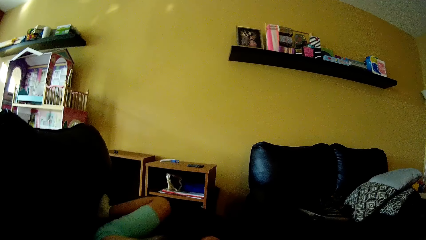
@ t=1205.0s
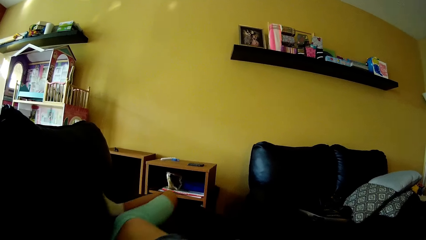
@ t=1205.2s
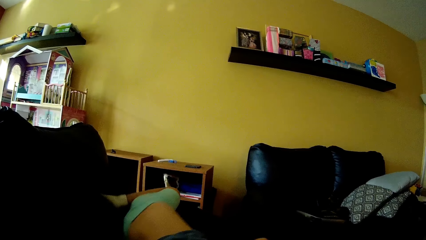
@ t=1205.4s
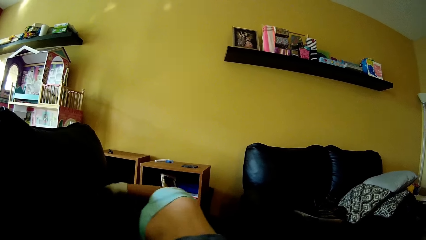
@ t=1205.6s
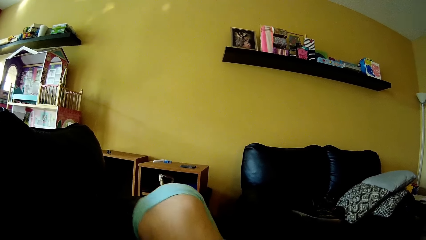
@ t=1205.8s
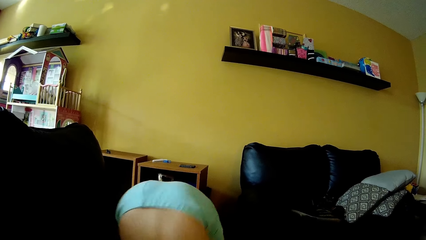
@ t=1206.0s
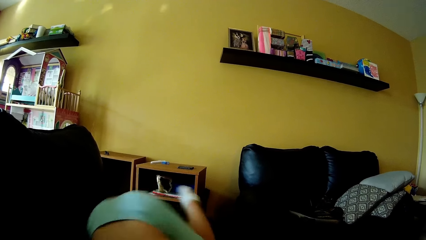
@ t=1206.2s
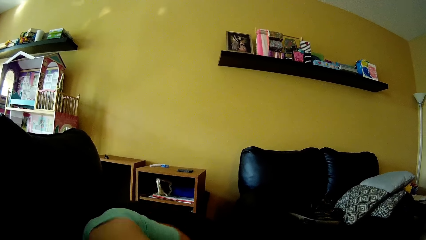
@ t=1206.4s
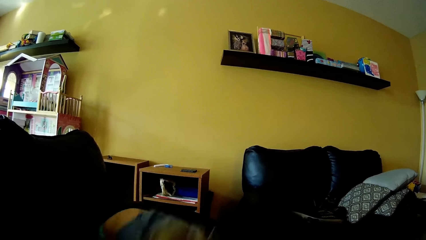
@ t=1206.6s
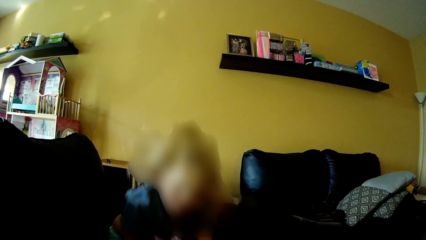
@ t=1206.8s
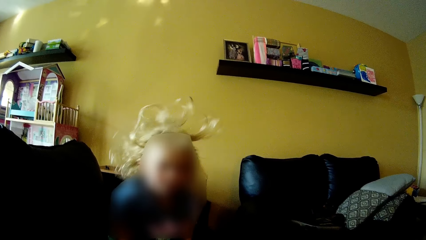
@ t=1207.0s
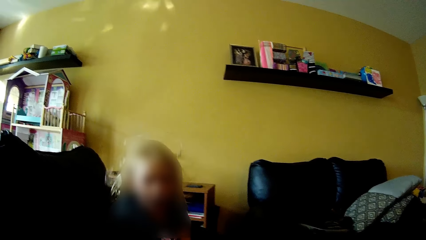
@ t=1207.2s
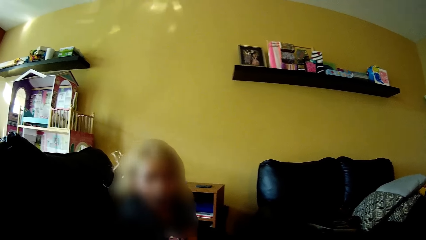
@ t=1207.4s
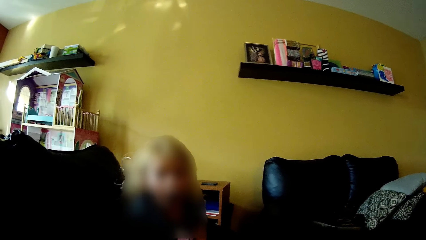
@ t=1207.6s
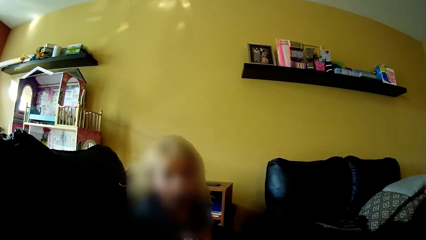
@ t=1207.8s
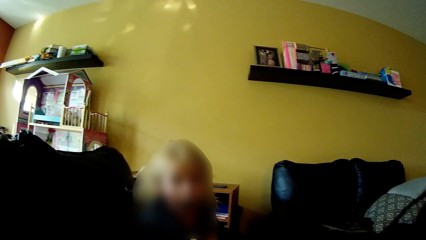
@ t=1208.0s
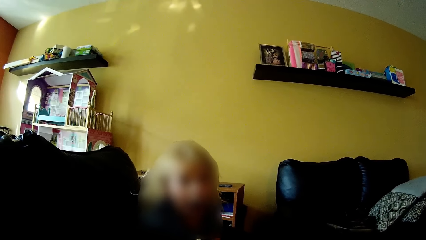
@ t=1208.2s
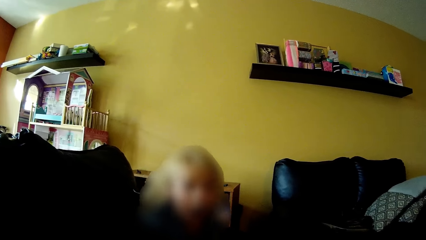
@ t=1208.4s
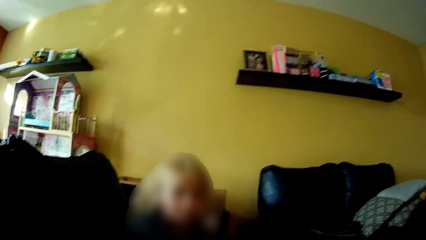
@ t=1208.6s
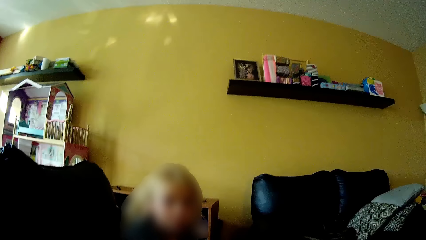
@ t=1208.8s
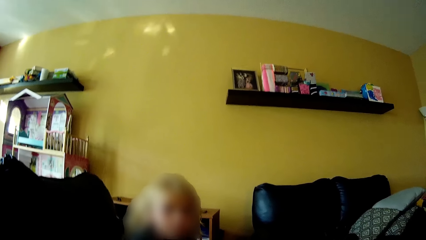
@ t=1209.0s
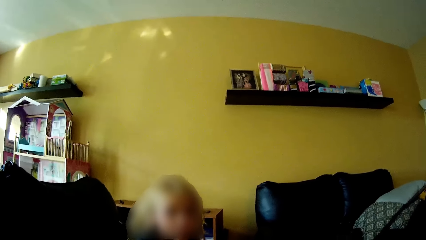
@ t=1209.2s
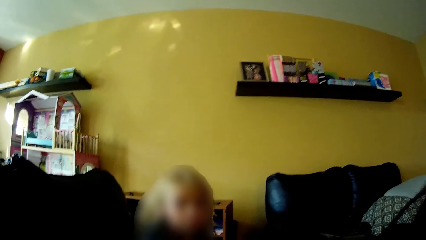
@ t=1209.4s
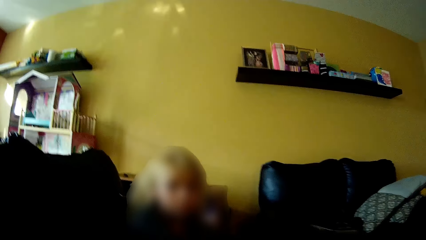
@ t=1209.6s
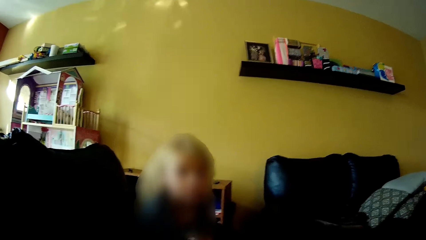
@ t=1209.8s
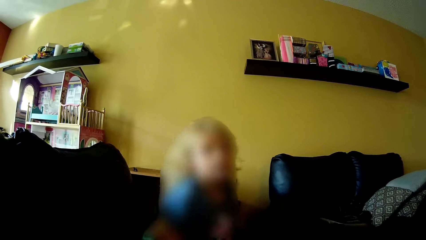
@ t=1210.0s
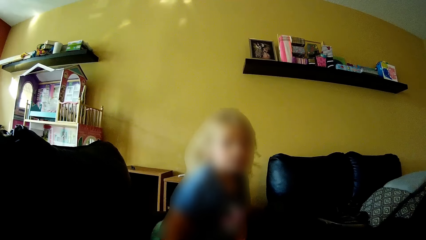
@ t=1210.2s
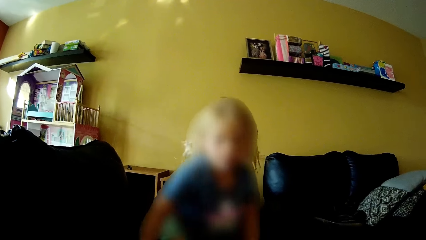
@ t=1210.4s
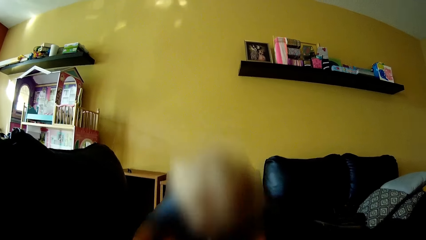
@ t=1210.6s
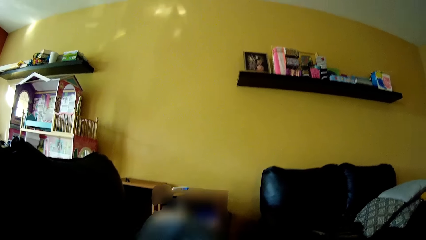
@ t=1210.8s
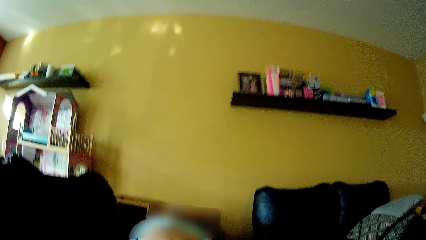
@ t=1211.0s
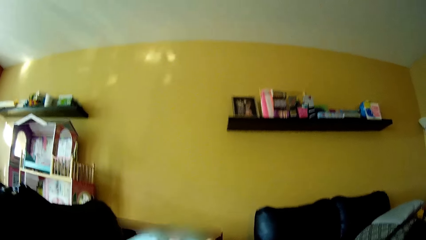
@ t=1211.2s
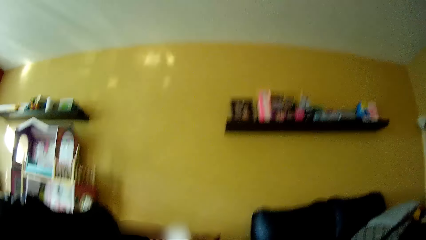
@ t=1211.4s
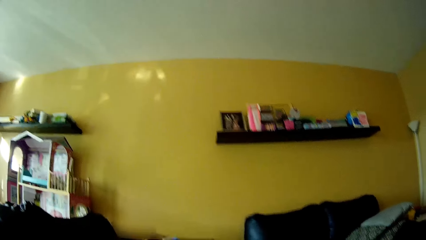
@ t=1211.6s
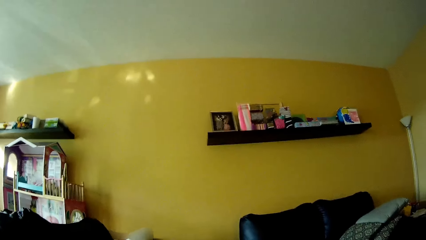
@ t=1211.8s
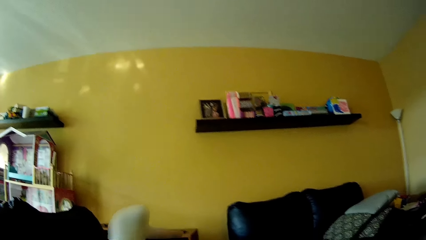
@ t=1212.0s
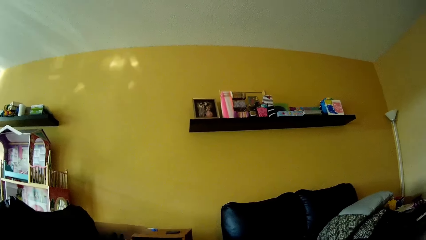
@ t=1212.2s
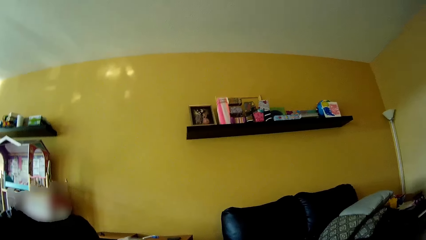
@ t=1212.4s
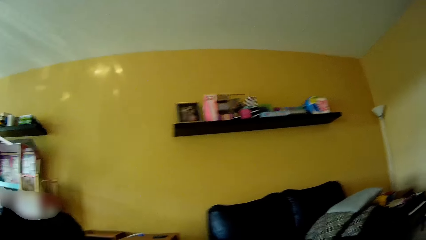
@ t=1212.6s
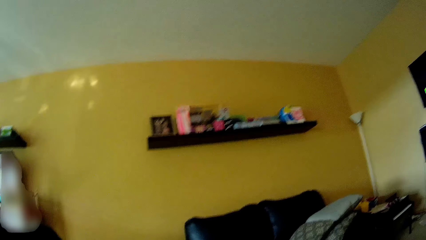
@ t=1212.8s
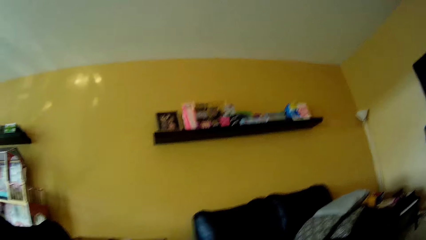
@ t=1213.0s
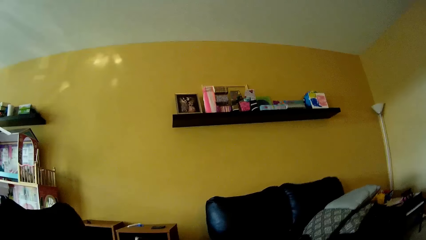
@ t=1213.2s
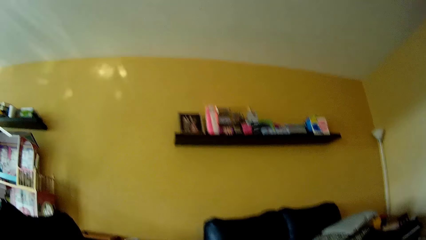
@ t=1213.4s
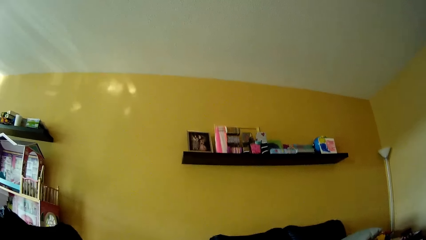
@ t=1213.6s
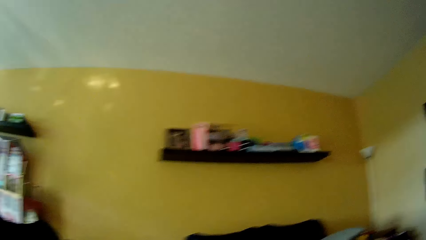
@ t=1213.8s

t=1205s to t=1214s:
The camera wearer interacts with the girl.

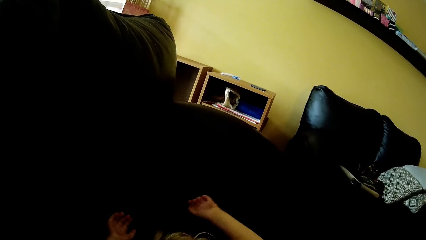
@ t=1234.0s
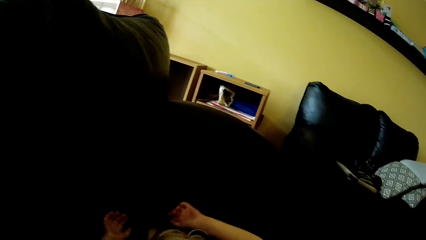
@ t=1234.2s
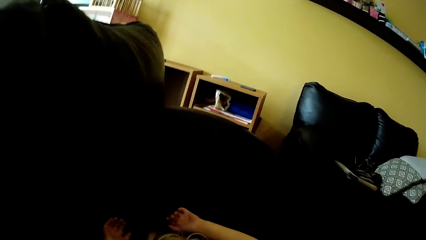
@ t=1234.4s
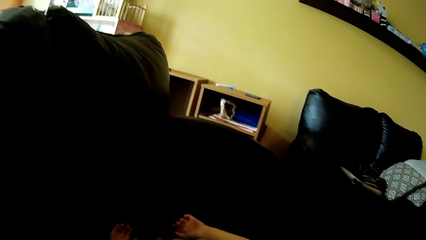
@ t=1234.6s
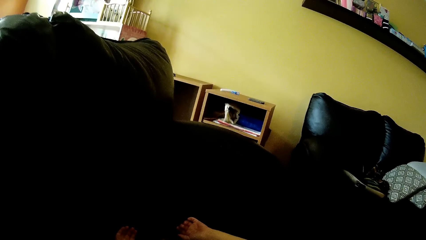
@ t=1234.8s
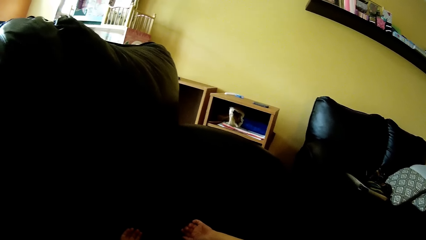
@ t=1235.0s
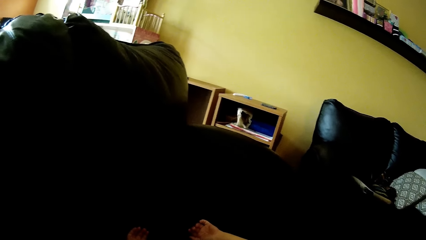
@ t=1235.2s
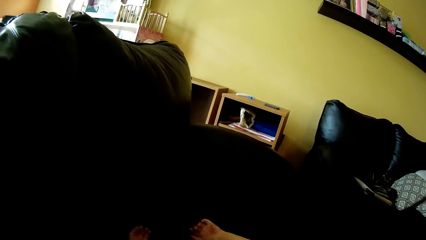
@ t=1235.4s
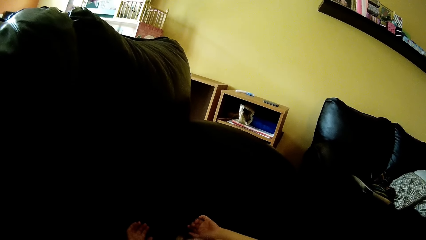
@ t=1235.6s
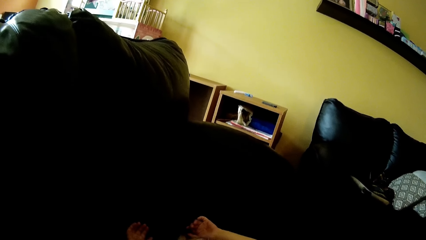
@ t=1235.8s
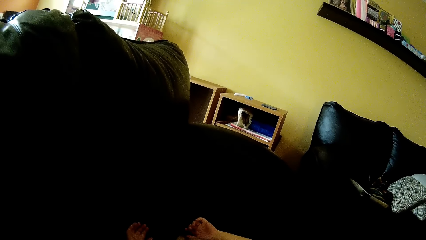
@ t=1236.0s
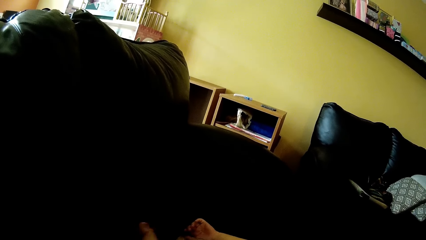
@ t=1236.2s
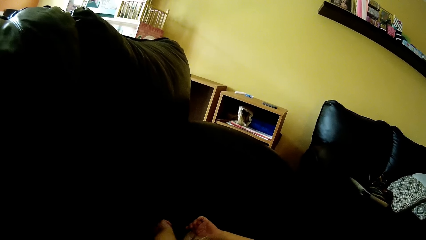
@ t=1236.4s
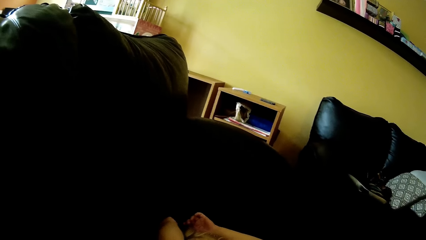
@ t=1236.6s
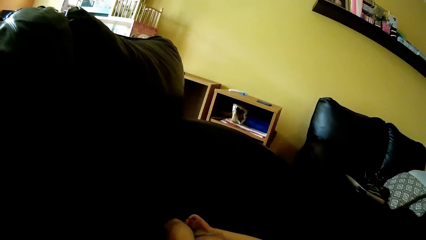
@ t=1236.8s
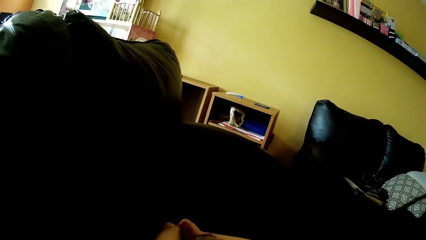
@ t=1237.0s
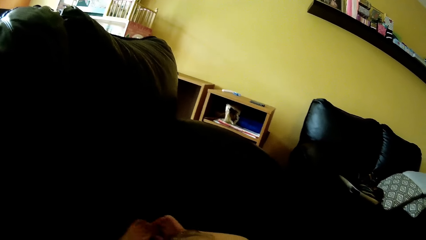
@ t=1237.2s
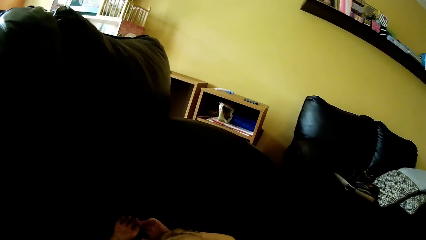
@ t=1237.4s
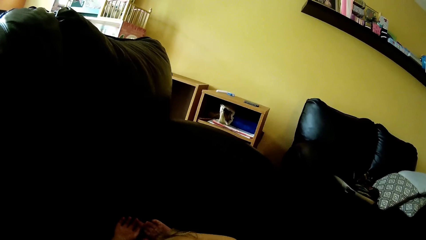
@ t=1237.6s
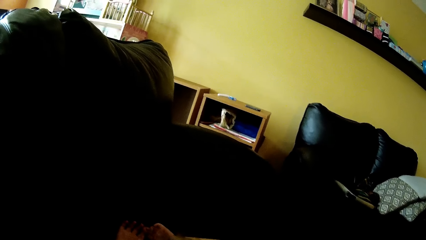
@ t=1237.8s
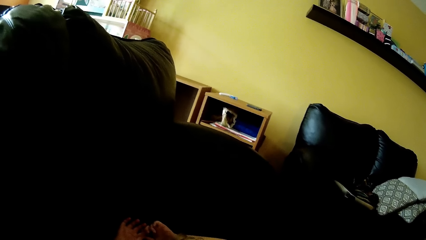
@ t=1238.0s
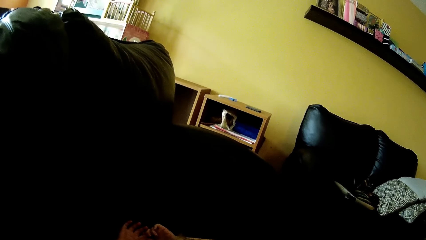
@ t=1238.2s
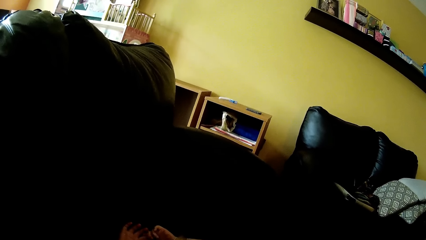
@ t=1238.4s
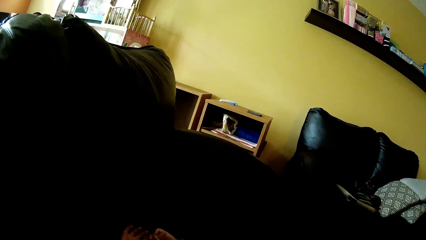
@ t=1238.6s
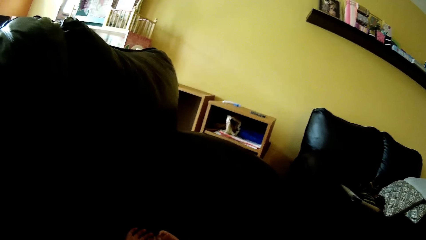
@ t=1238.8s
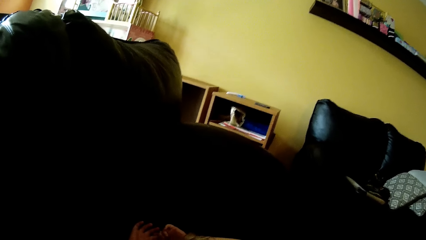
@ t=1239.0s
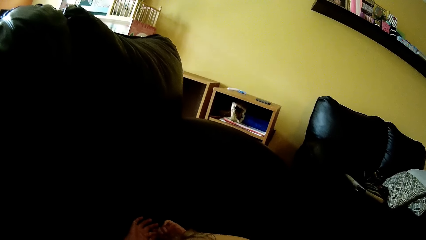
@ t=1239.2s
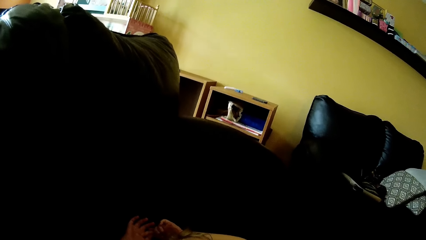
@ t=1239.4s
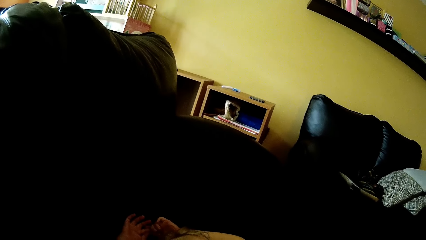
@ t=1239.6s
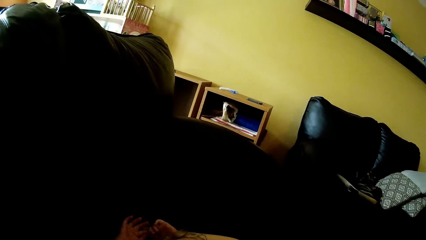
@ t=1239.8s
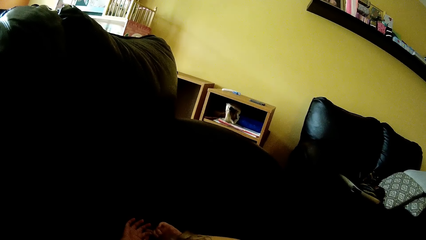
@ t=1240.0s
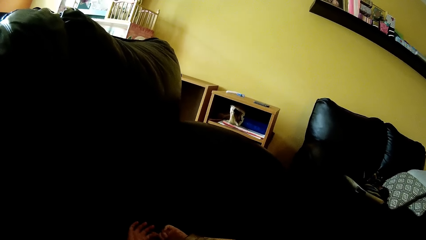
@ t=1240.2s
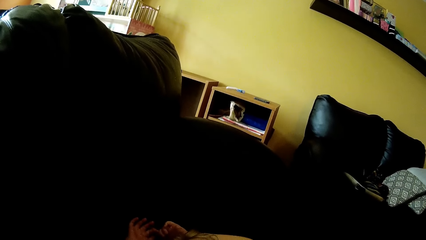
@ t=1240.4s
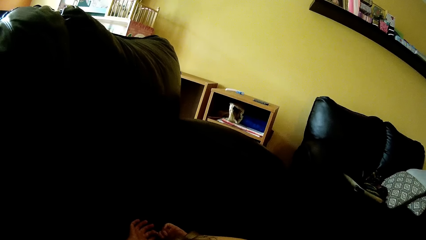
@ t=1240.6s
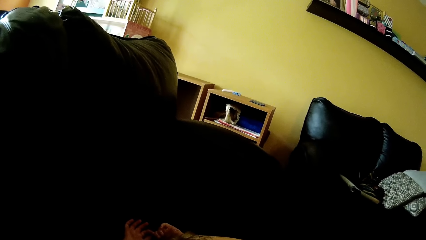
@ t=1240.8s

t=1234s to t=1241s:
The camera wearer brushes the baby's teeth.
